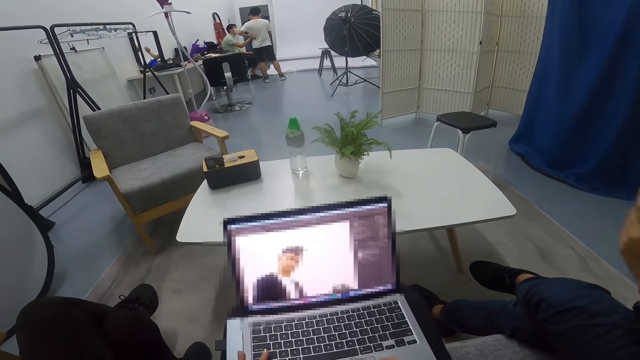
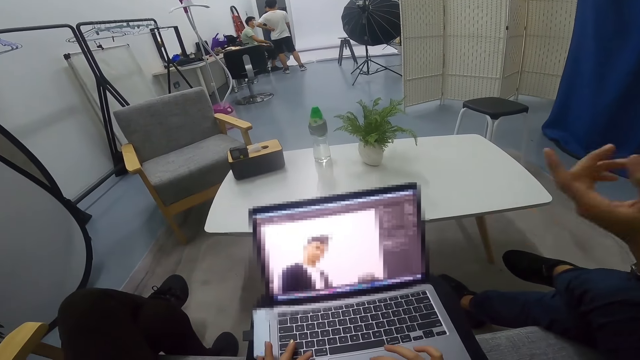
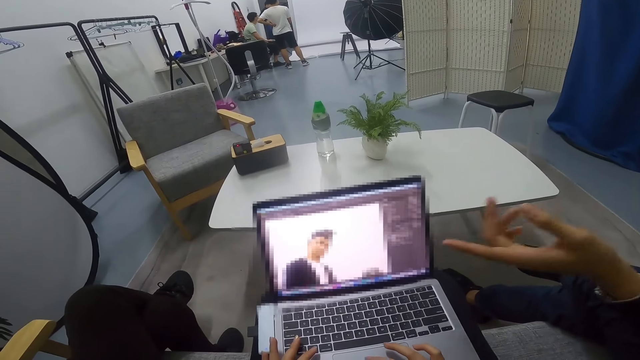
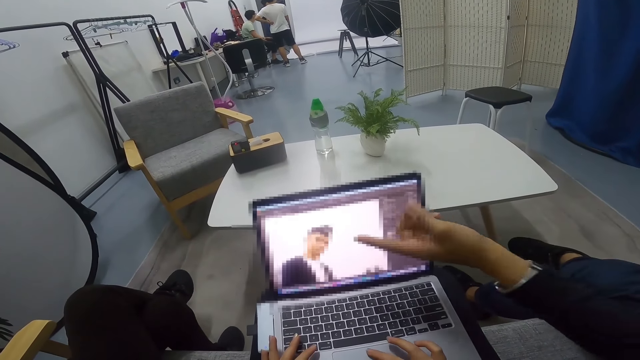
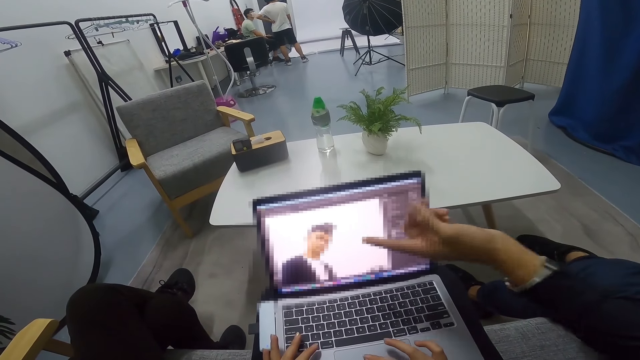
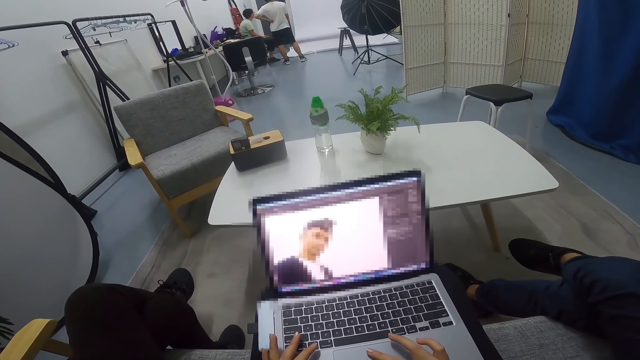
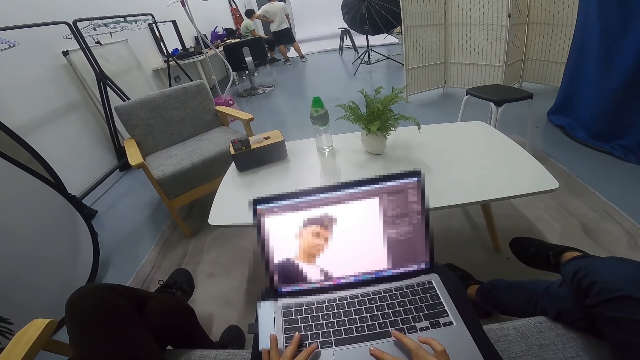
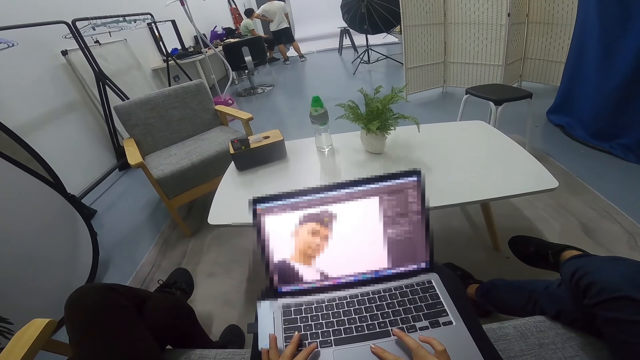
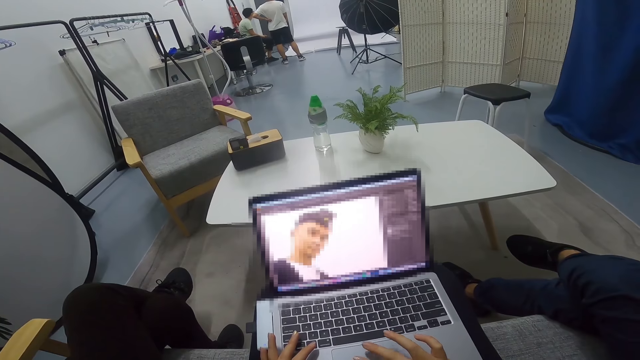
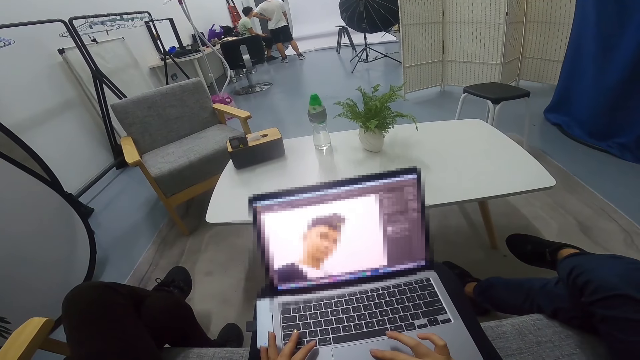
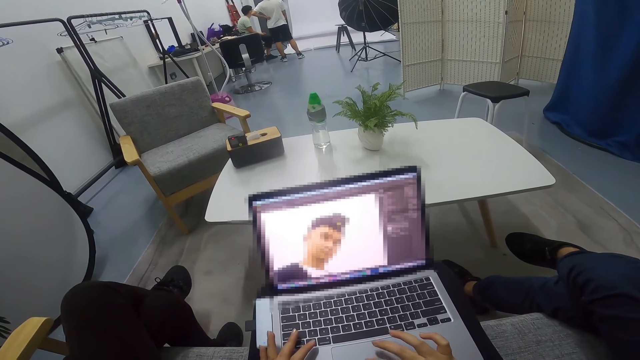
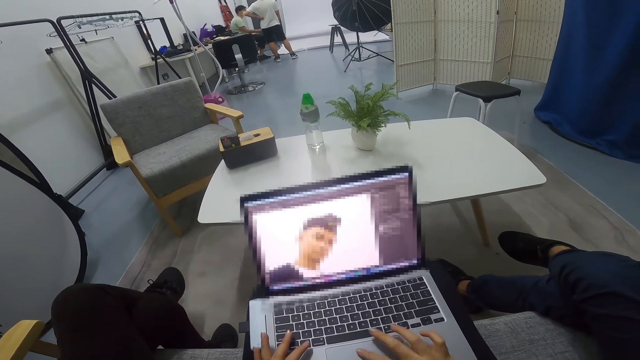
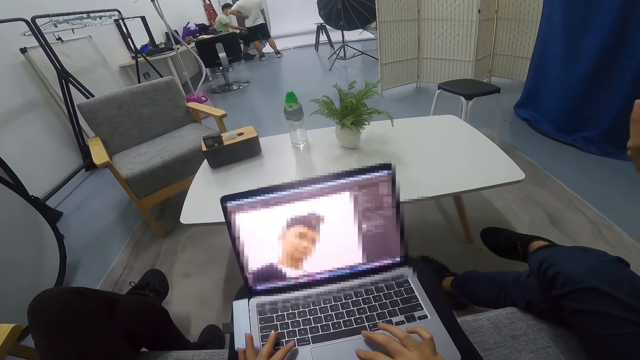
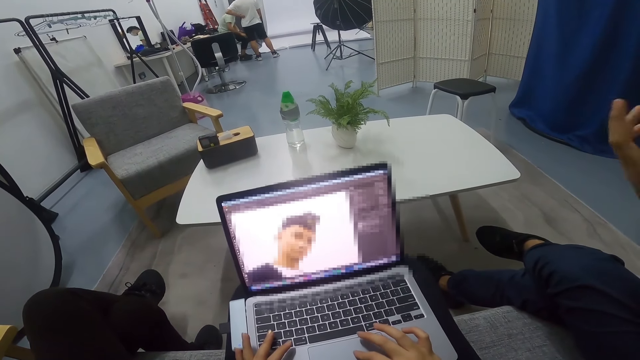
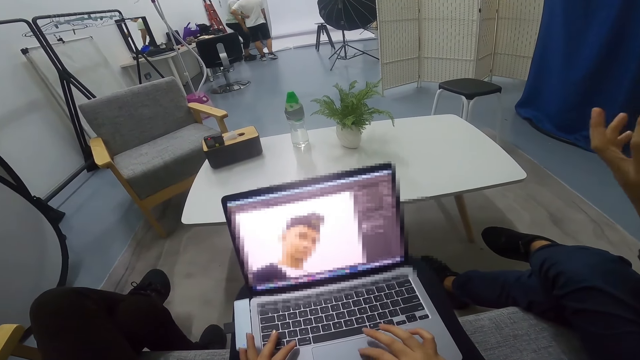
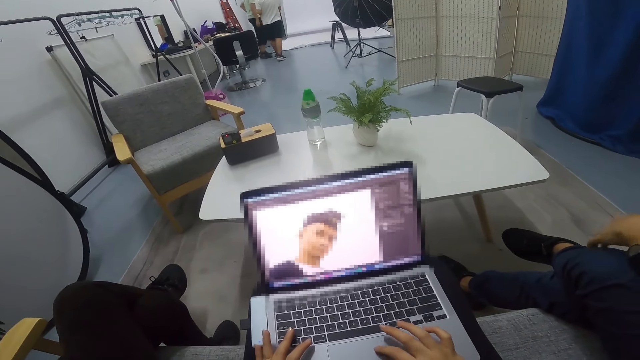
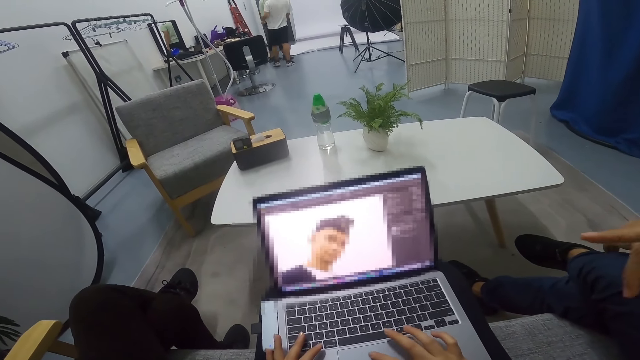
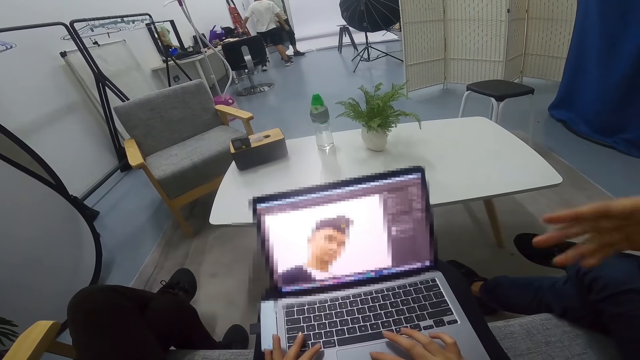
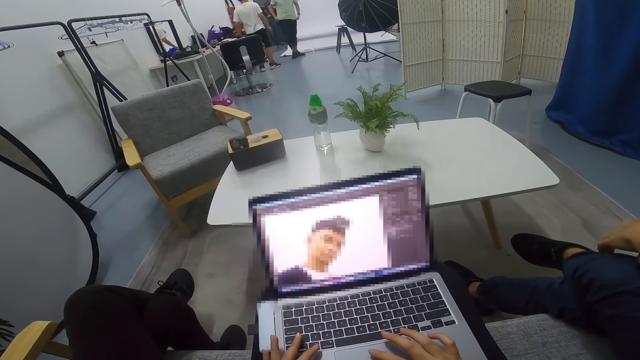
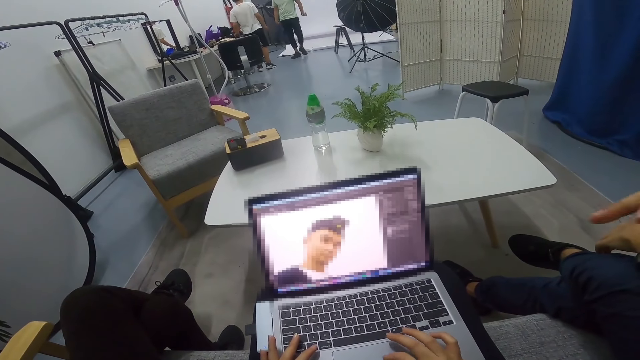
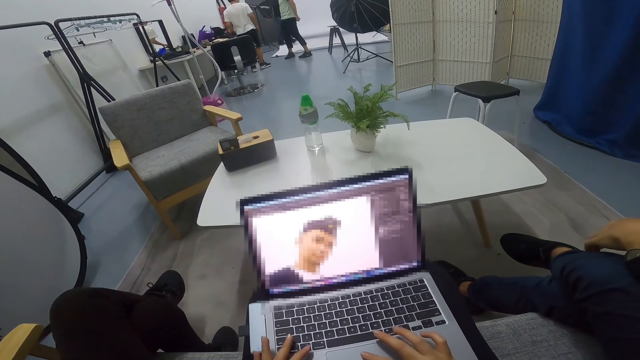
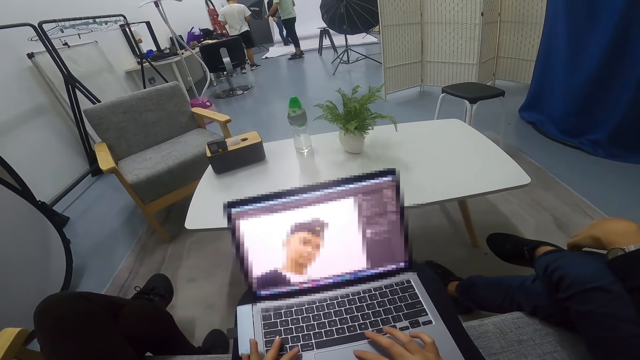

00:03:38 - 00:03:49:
A man converses with the camera wearer. The camera wearer moves the hand. Another man stands from a stool and walks in the room with two other men.

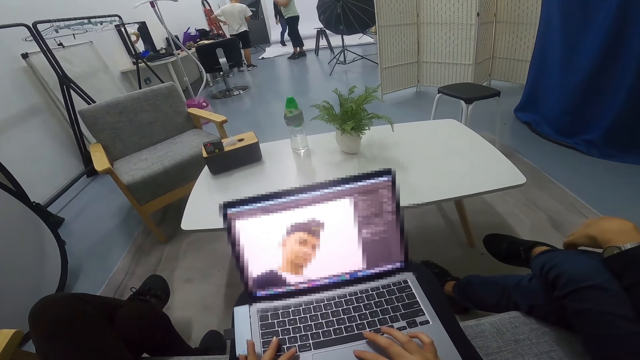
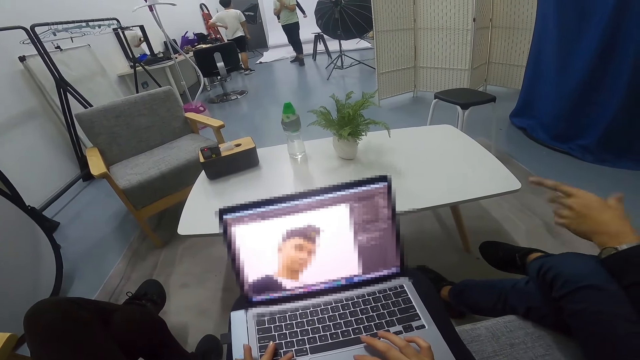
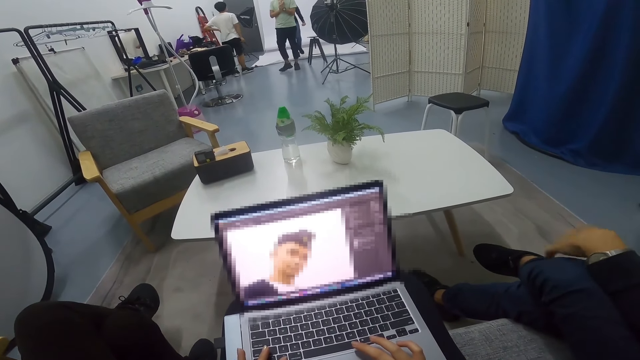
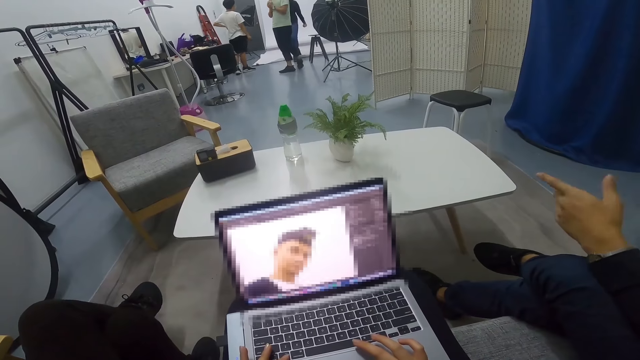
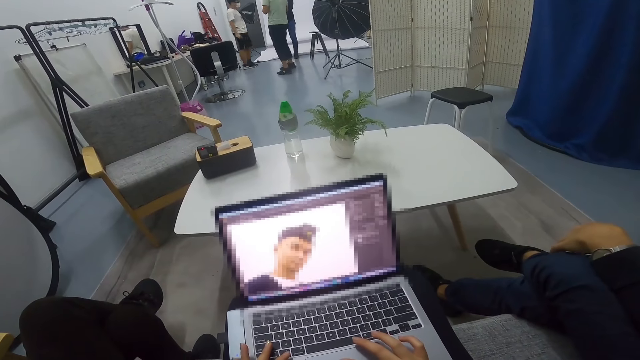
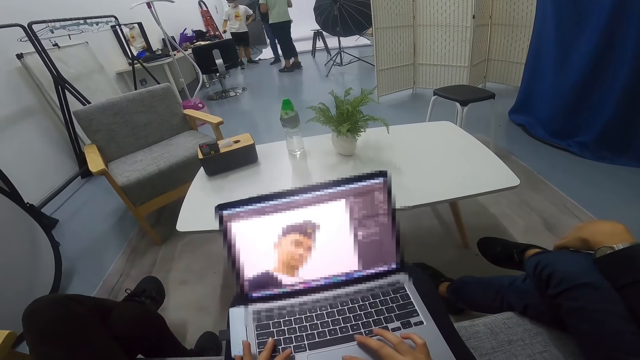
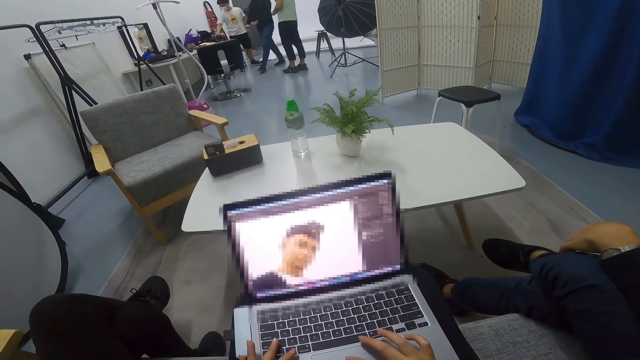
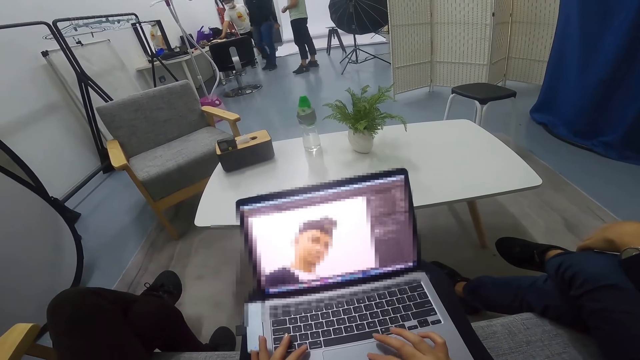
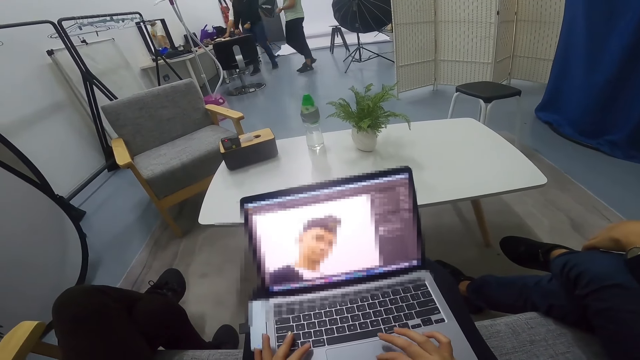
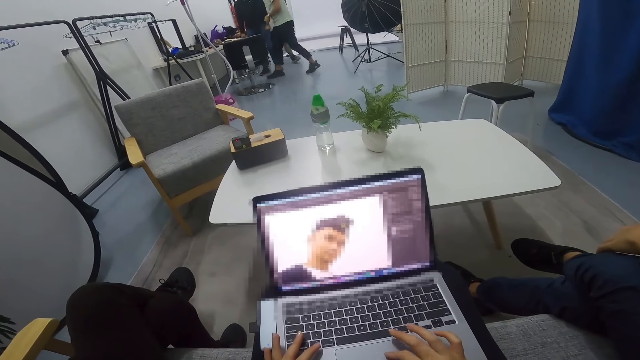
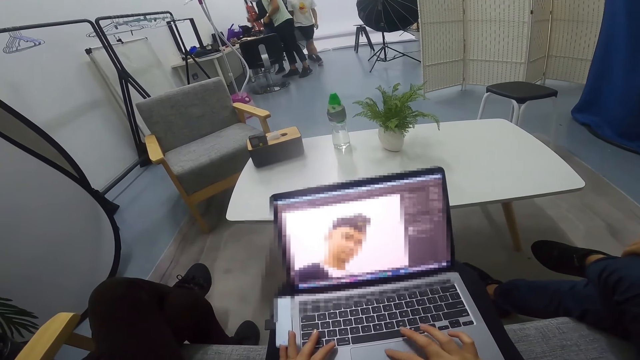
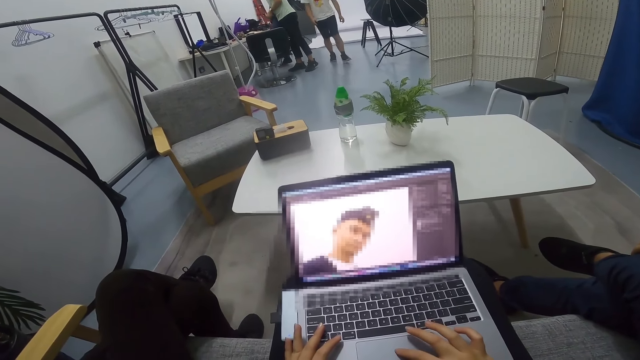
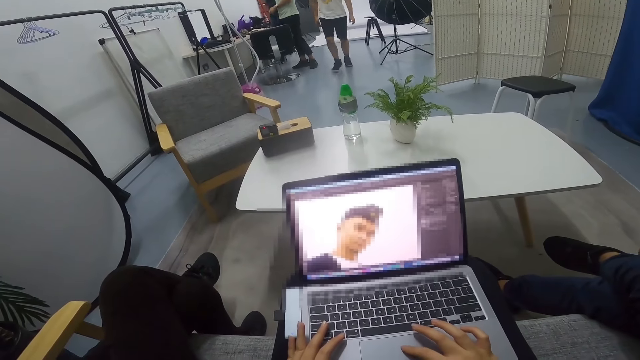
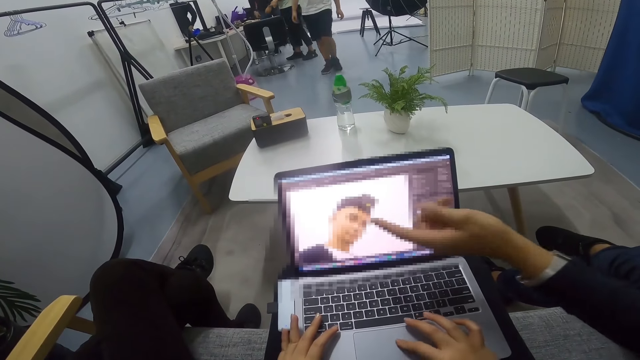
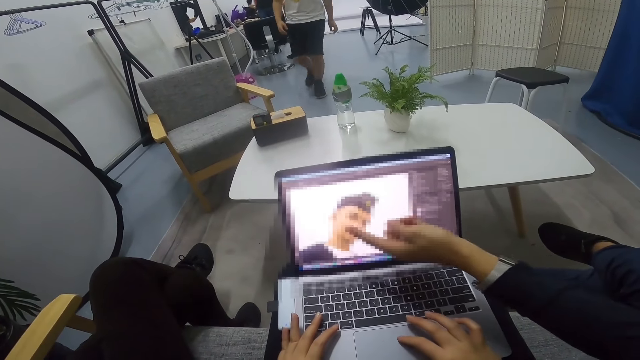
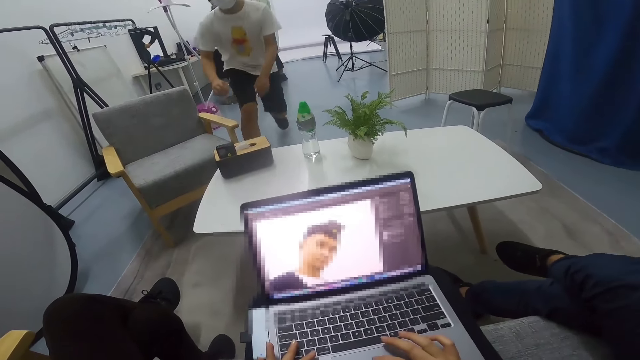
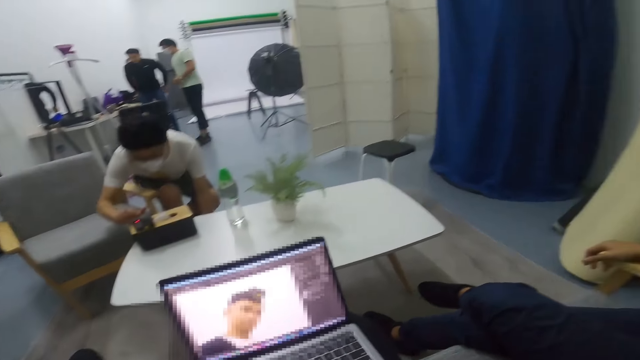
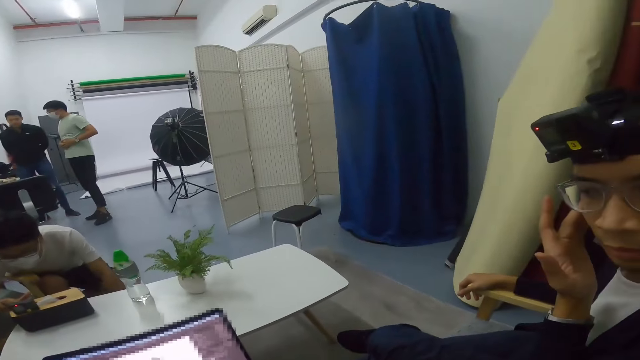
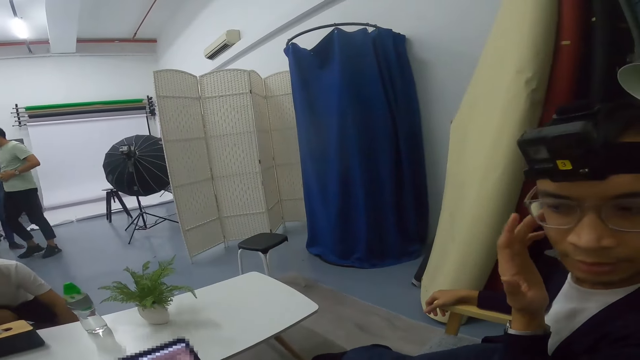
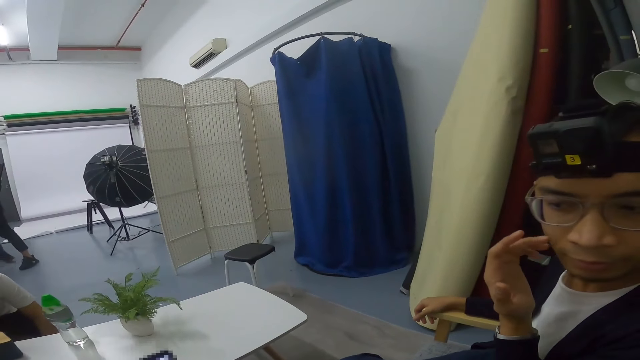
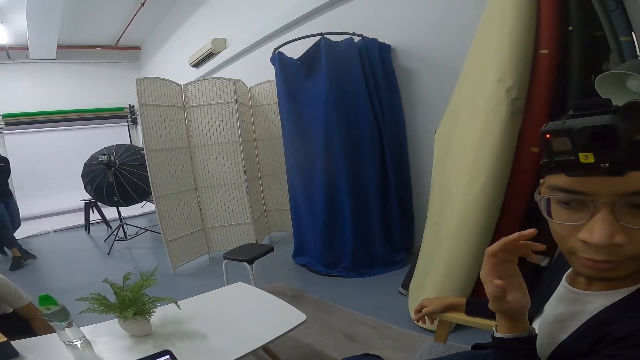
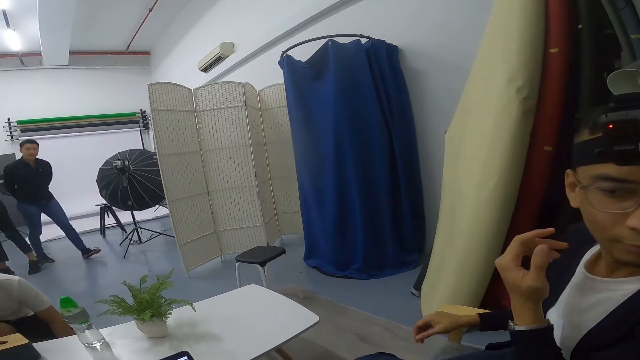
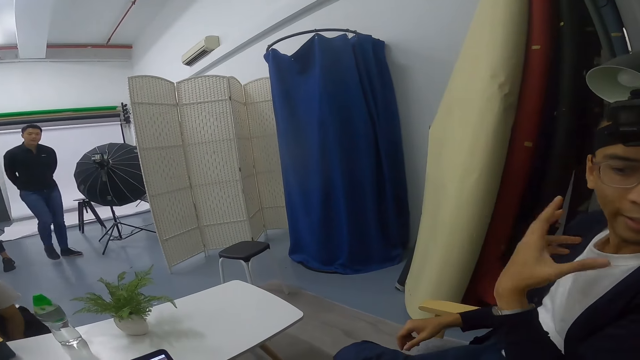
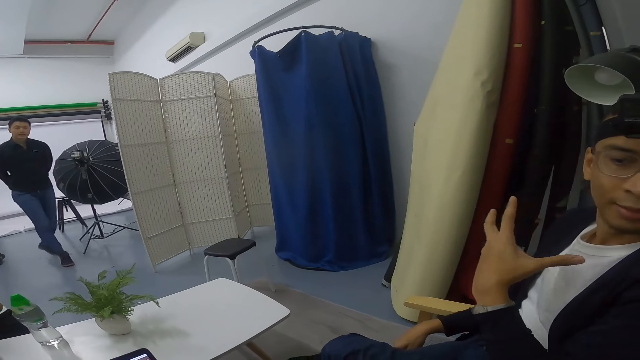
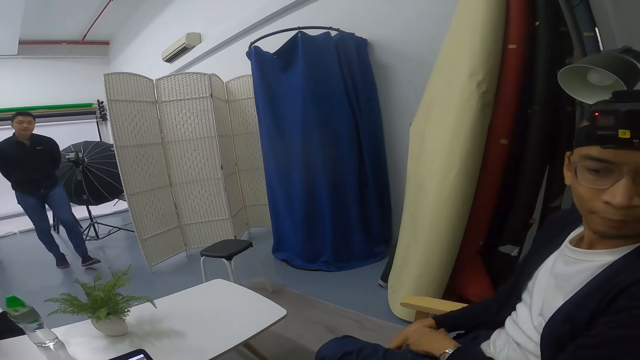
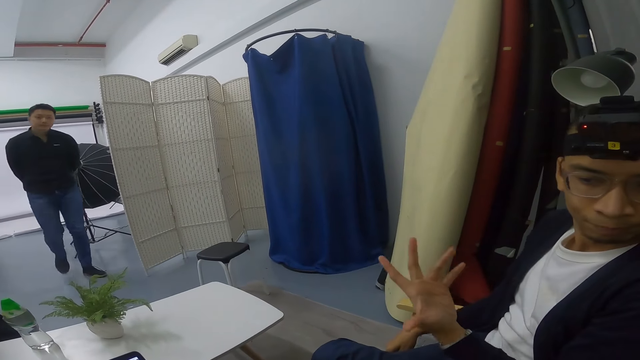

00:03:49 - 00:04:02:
Two men walk towards a desk in the room and stand along the desk. A third man walks towards a table. A person touches the table. The third man stares at something on the table. Another person touches the phone on the table. A fourth man wipes his face with his hand. The camera wearer scratches his face. One of the two men walks towards the table in the room. The fourth man gestures and converses with the camera wearer. The camera wearer moves the hand.
